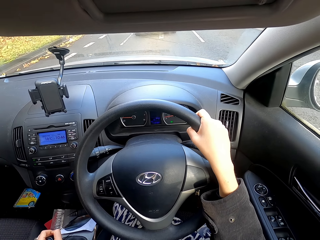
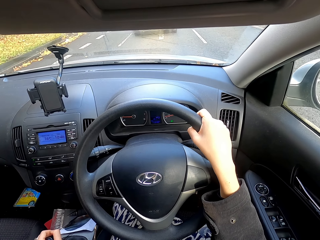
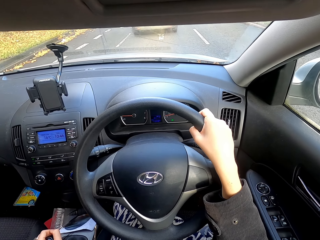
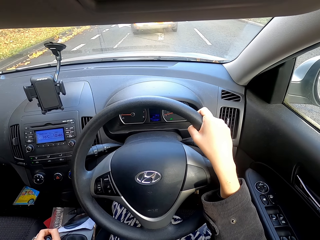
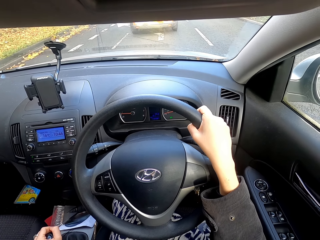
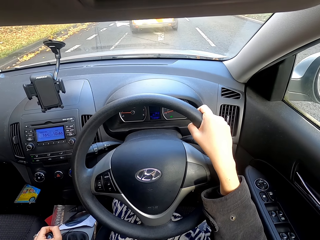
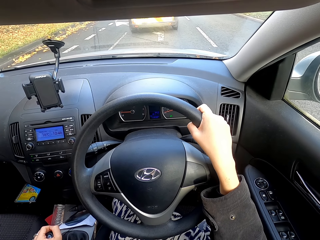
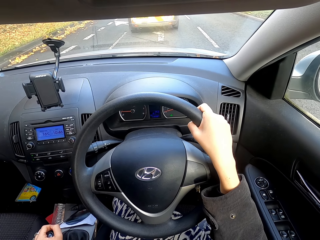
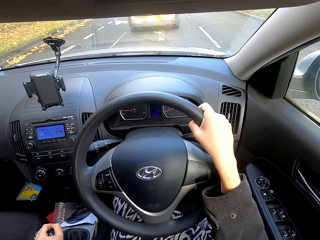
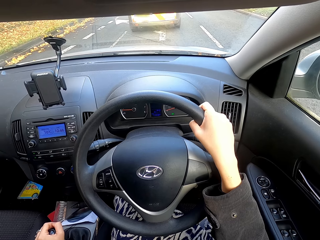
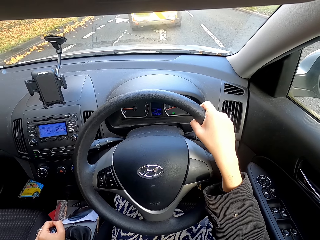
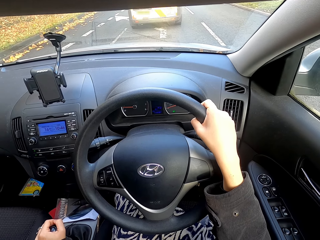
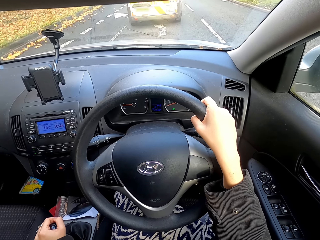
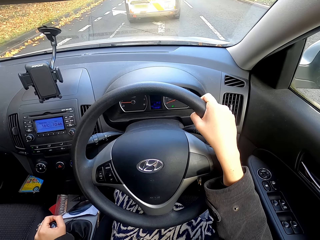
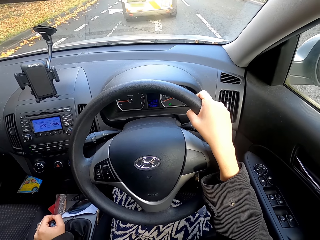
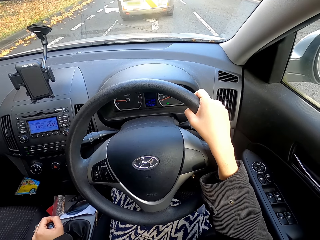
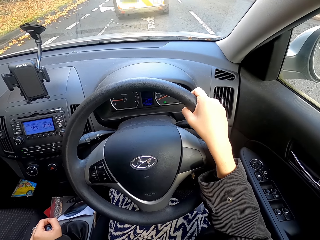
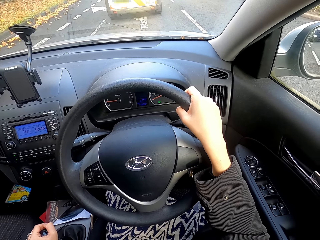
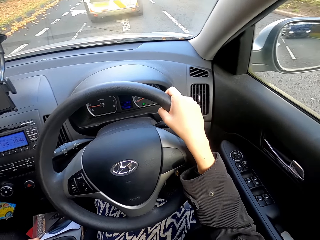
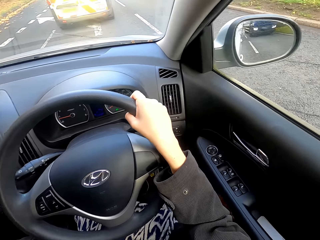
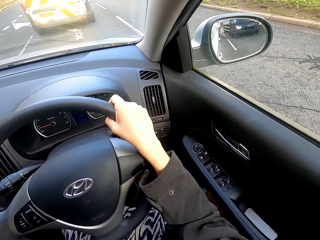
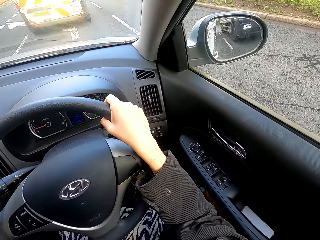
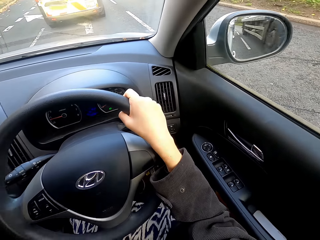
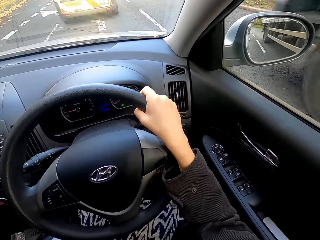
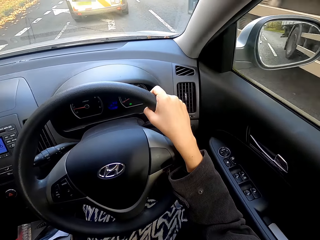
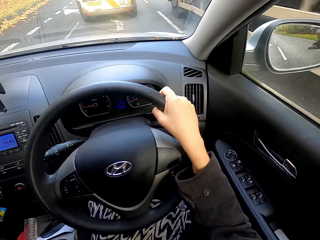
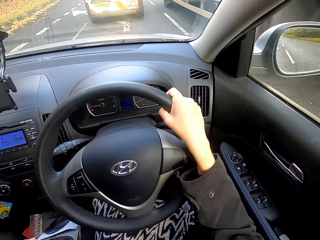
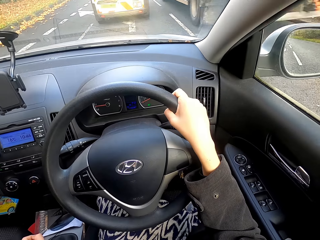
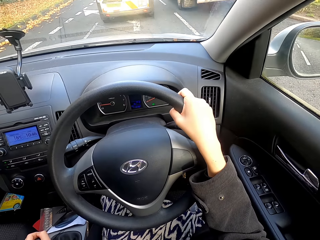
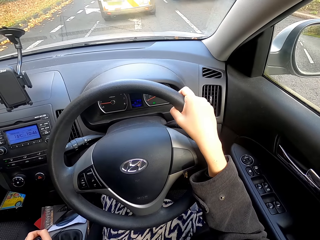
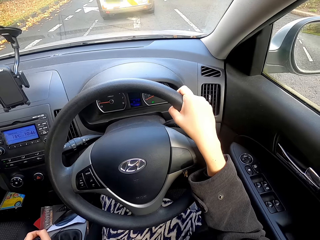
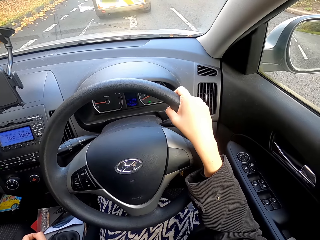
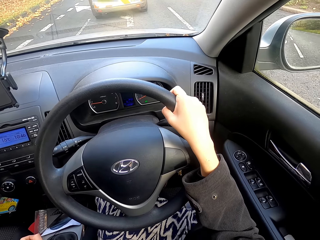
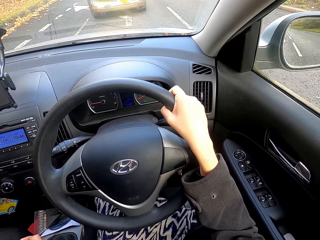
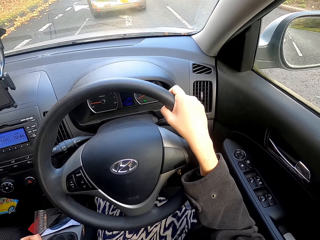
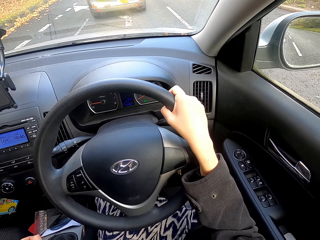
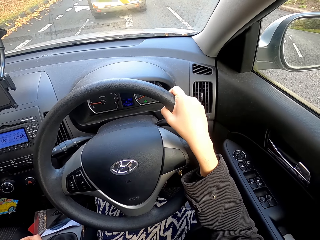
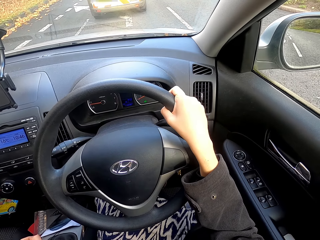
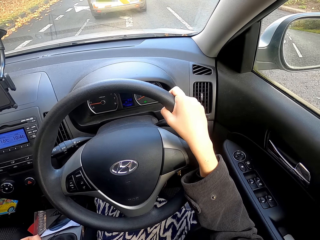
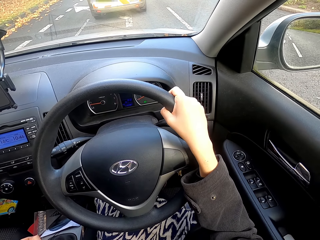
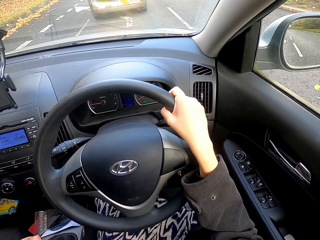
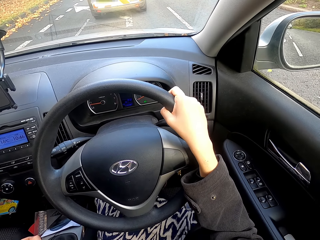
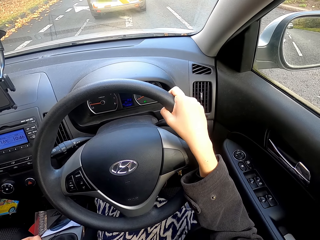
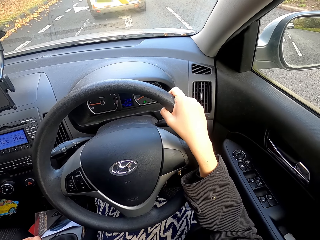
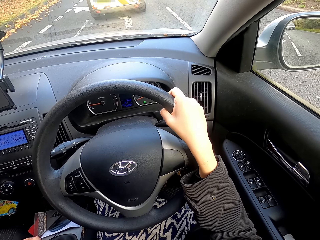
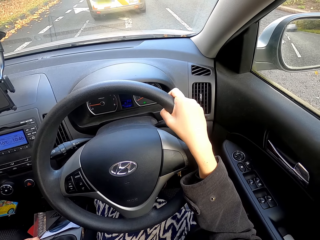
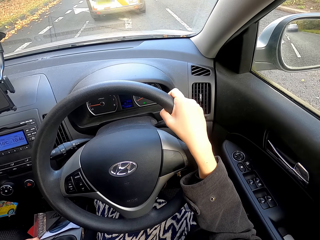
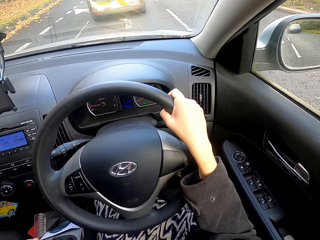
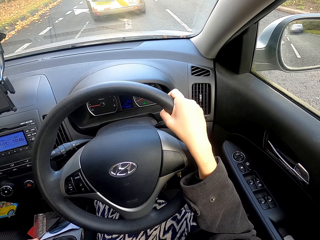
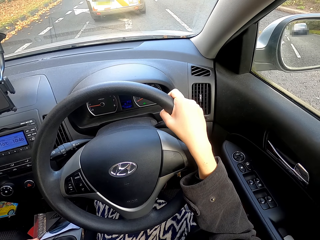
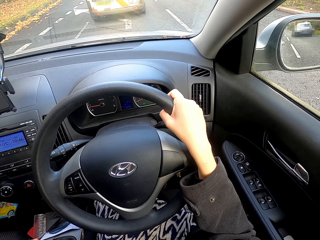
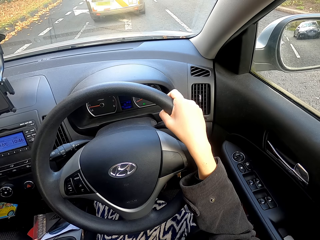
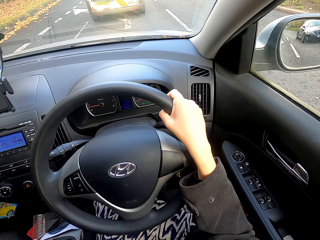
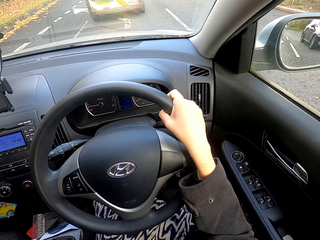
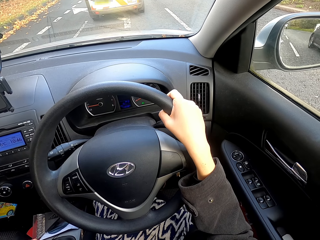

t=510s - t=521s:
The camera wearer adjusts the gear. They stop the car on the road. They look on the side mirror.

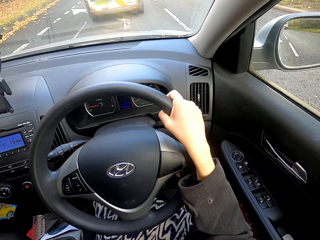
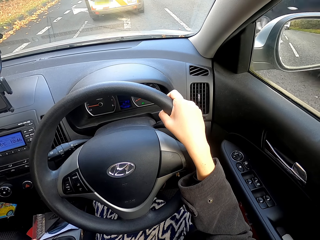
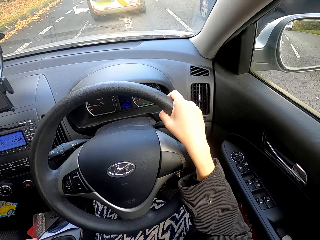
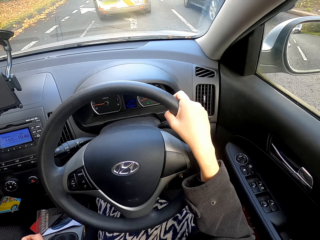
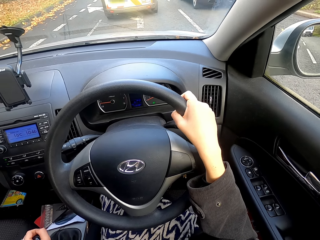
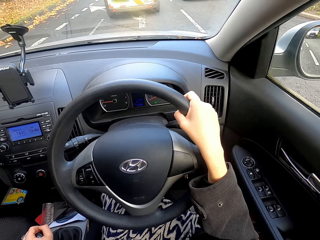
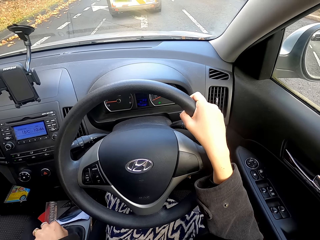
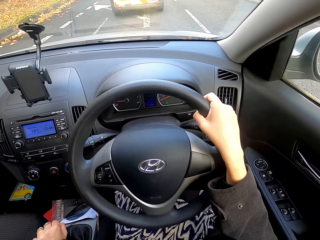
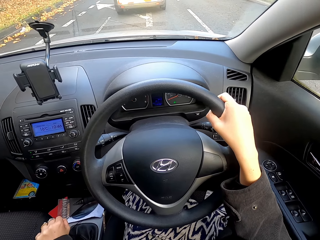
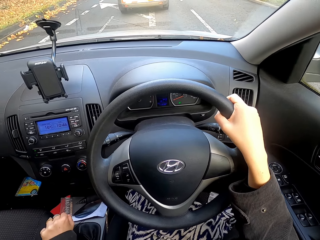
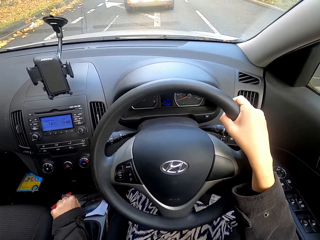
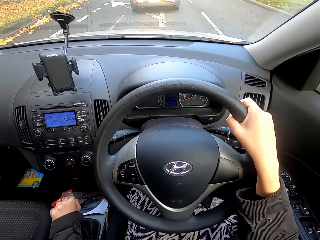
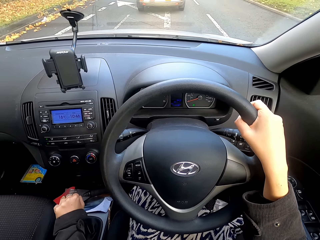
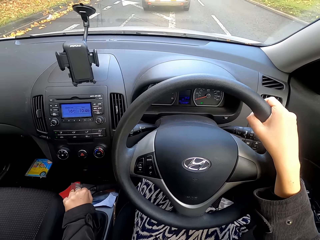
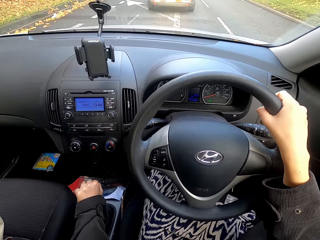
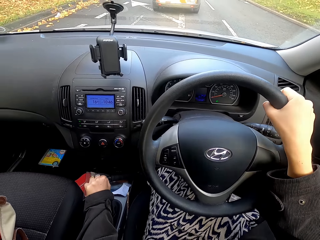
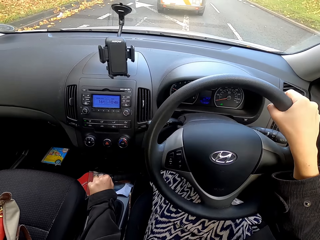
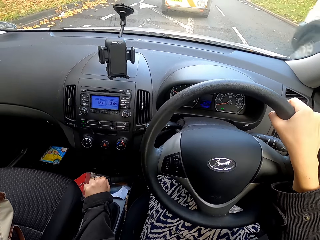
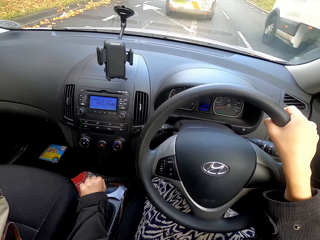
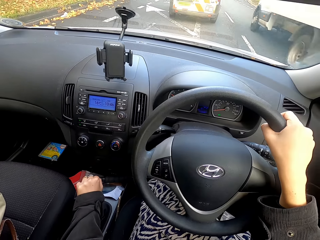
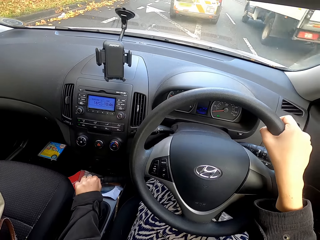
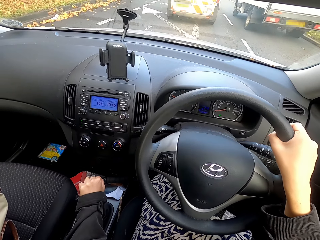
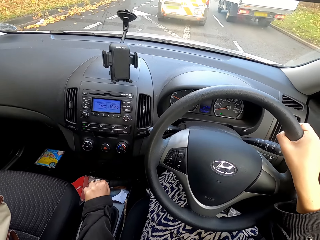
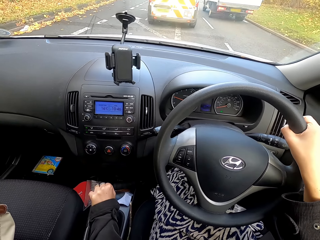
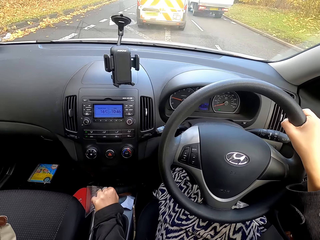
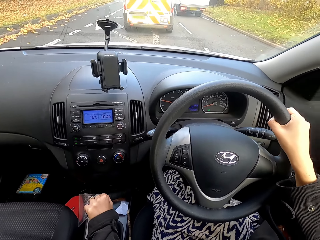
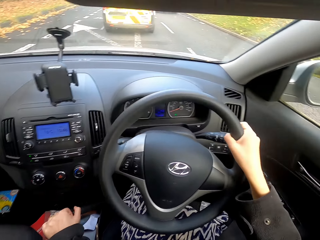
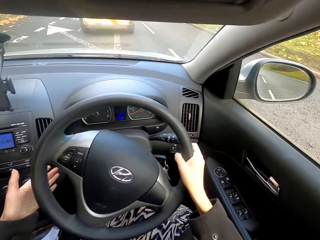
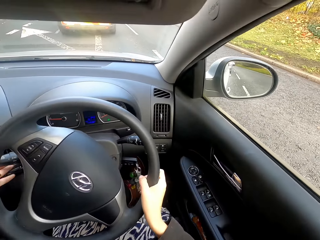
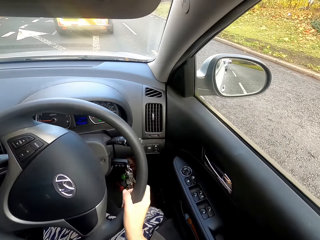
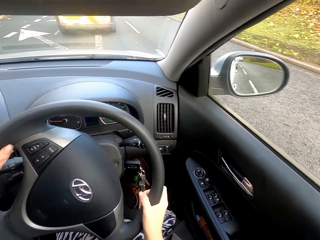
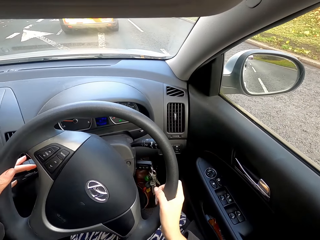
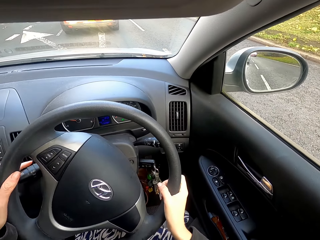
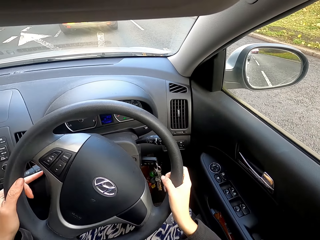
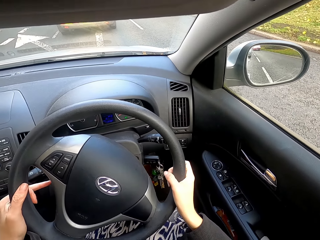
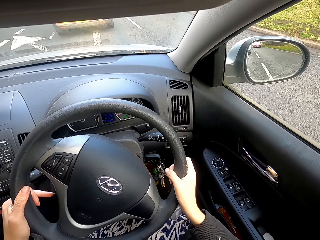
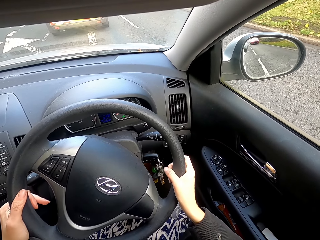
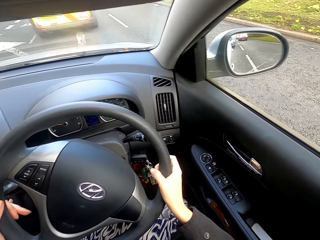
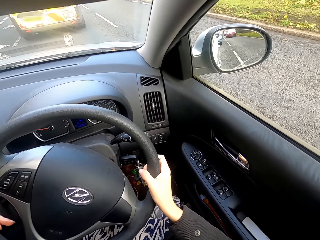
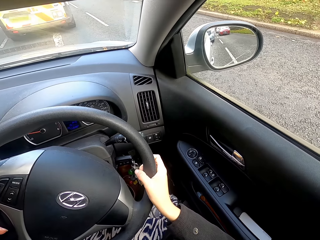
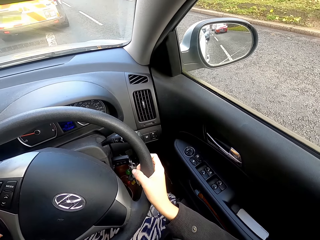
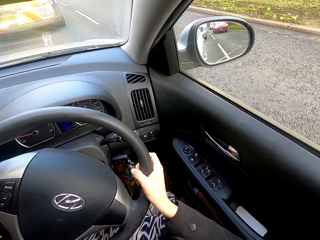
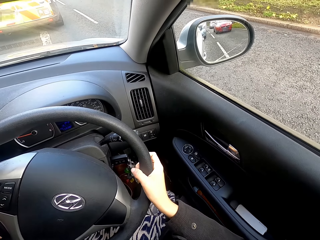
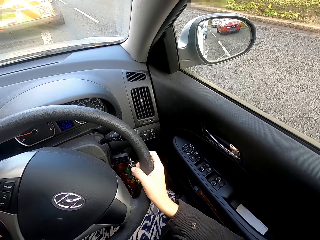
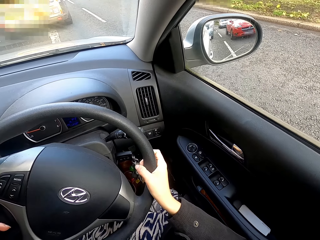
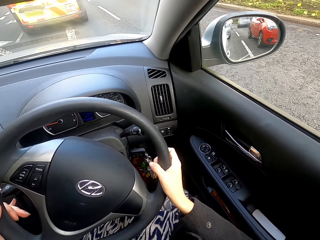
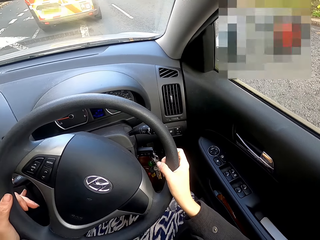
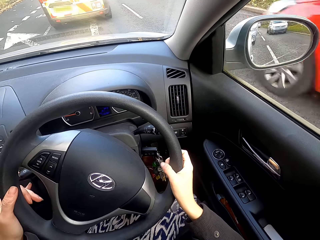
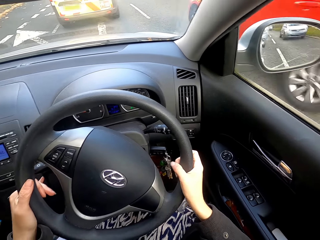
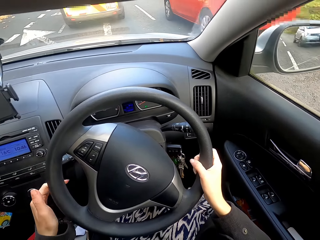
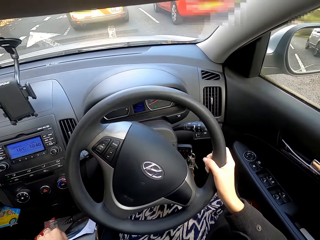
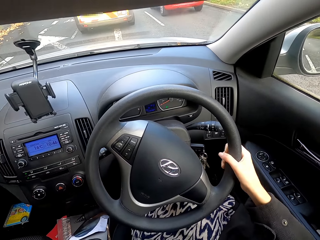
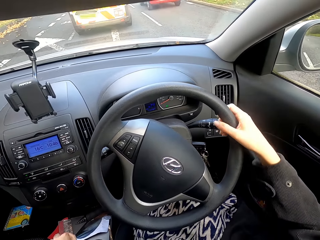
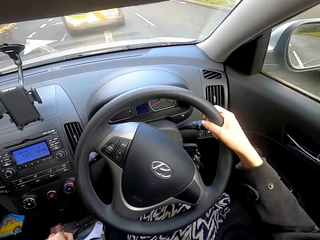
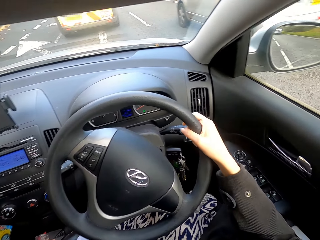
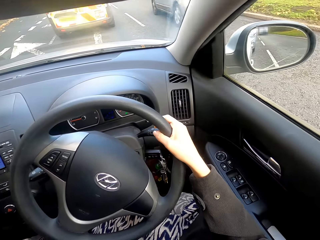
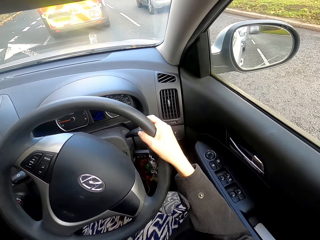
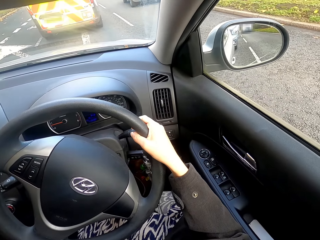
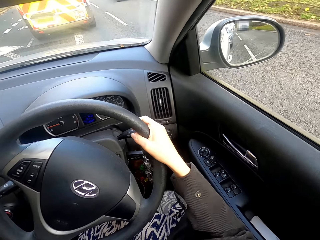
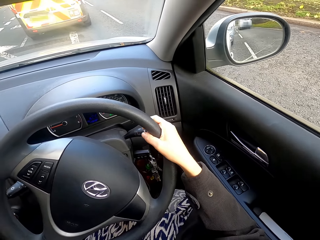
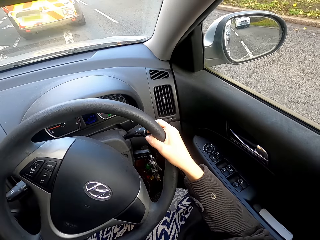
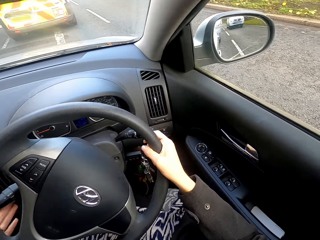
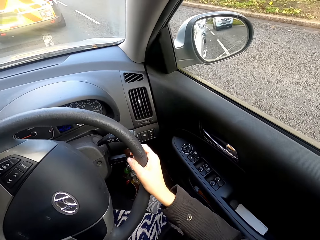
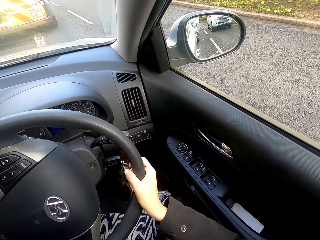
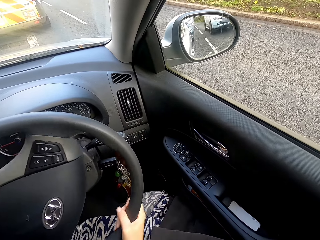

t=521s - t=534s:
The camera wearer changes the car gear. They drive the car on the road. They look on the side mirror. They adjust the direction control.
